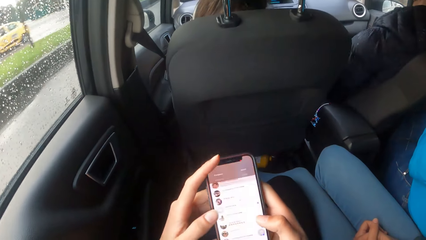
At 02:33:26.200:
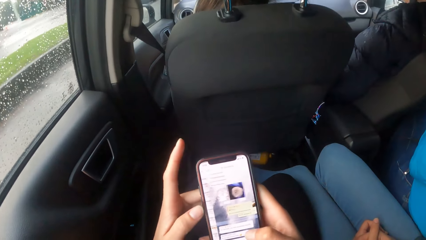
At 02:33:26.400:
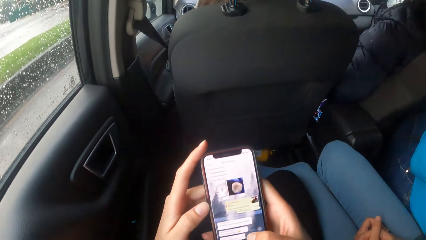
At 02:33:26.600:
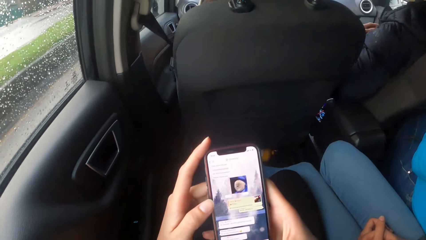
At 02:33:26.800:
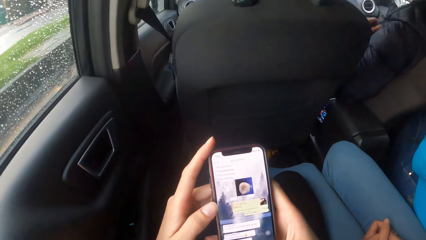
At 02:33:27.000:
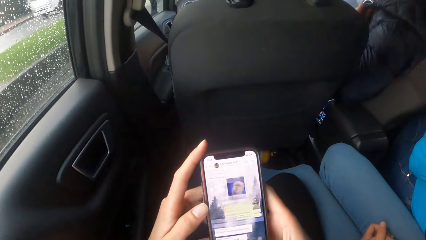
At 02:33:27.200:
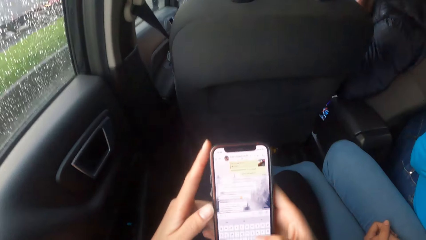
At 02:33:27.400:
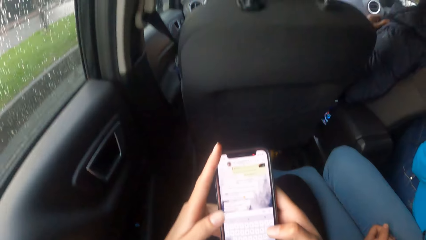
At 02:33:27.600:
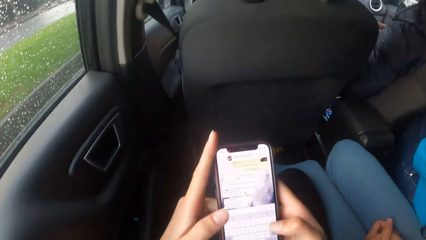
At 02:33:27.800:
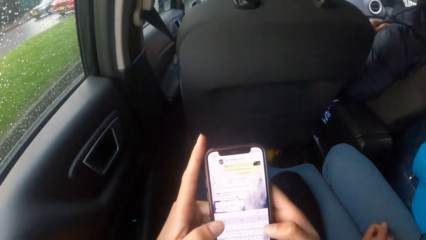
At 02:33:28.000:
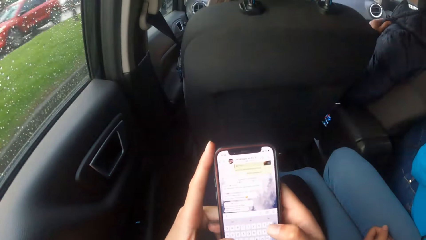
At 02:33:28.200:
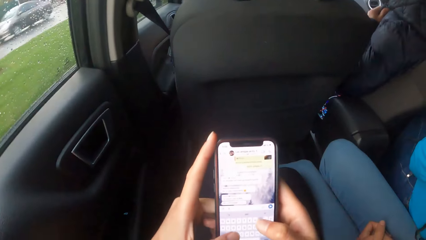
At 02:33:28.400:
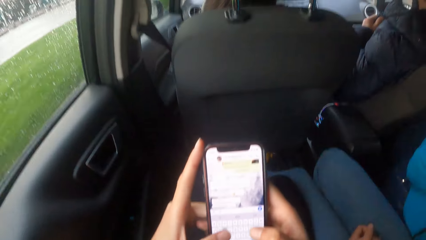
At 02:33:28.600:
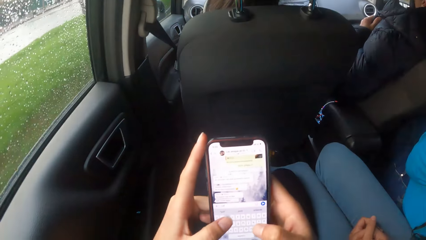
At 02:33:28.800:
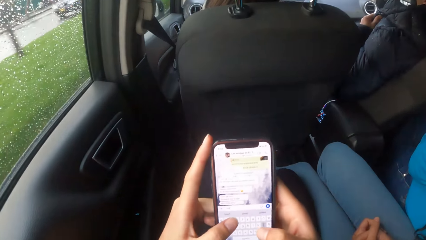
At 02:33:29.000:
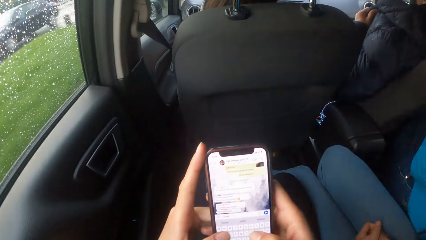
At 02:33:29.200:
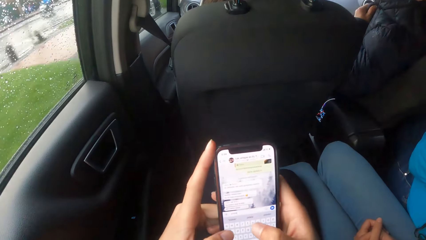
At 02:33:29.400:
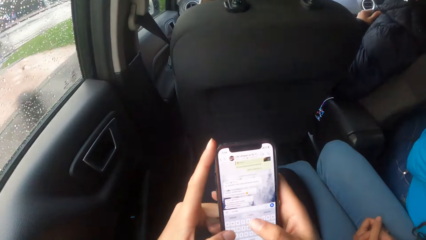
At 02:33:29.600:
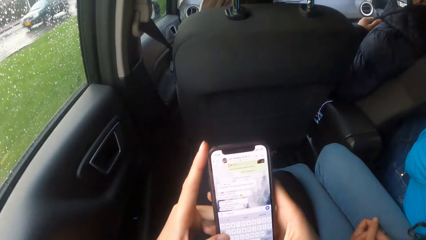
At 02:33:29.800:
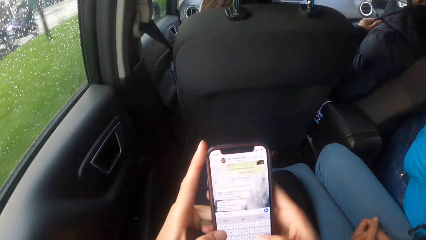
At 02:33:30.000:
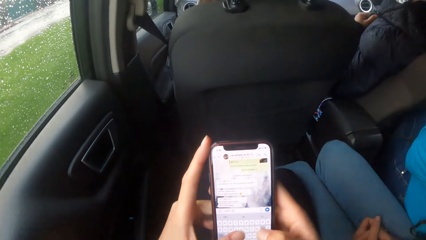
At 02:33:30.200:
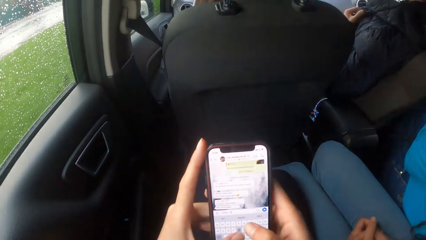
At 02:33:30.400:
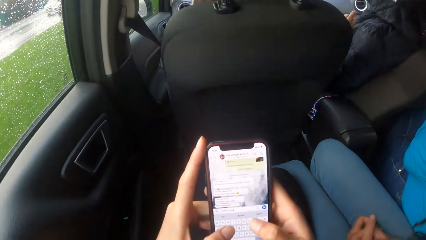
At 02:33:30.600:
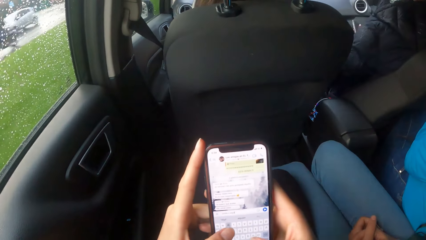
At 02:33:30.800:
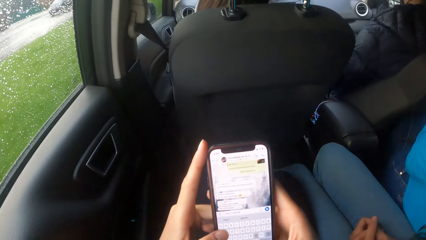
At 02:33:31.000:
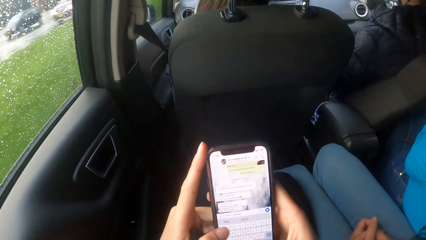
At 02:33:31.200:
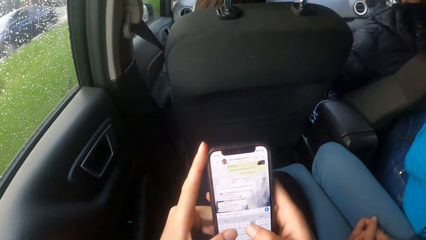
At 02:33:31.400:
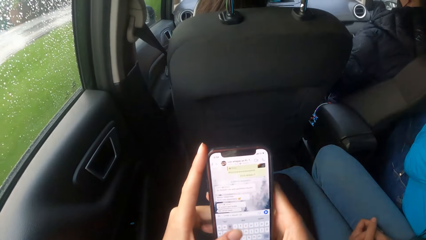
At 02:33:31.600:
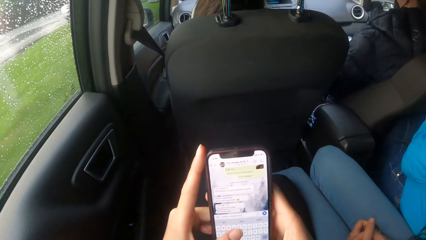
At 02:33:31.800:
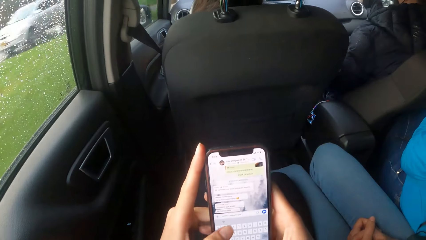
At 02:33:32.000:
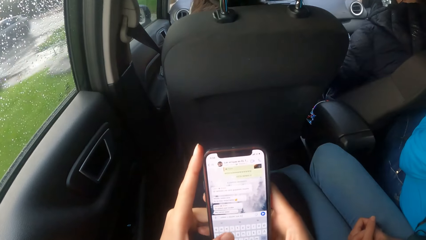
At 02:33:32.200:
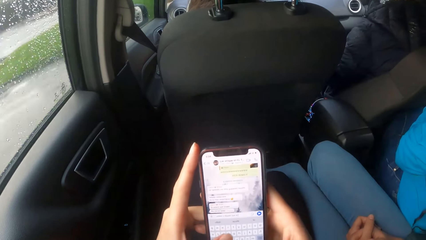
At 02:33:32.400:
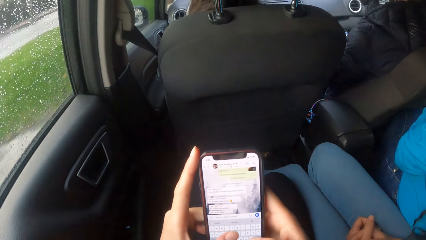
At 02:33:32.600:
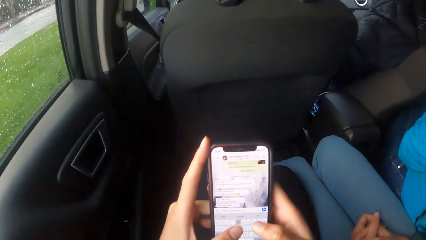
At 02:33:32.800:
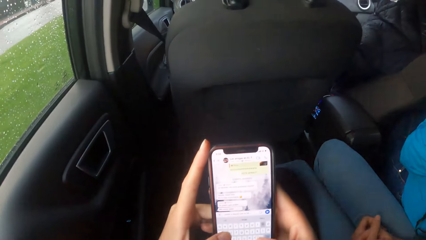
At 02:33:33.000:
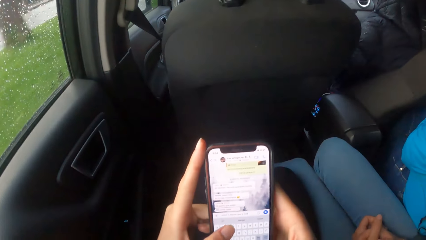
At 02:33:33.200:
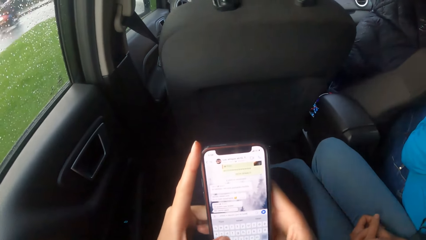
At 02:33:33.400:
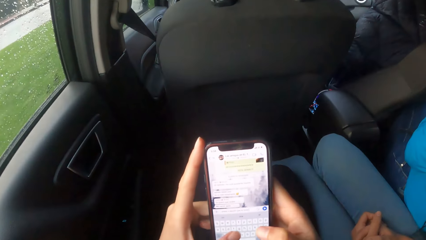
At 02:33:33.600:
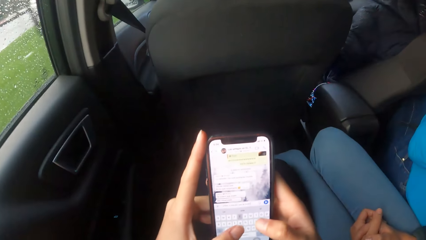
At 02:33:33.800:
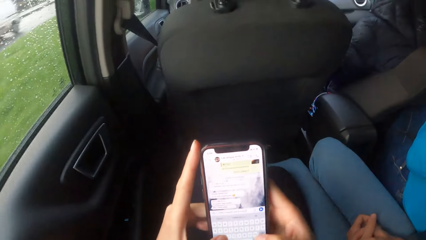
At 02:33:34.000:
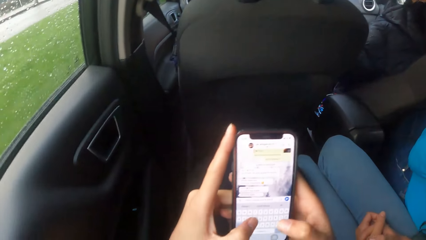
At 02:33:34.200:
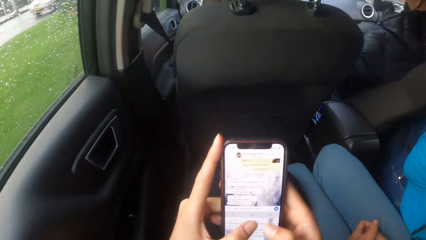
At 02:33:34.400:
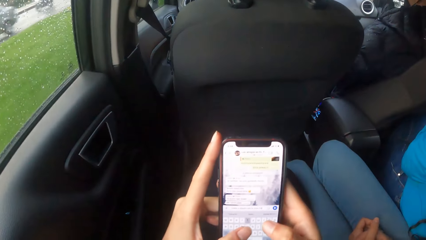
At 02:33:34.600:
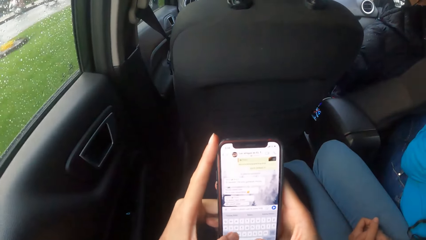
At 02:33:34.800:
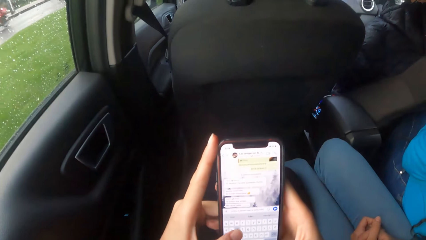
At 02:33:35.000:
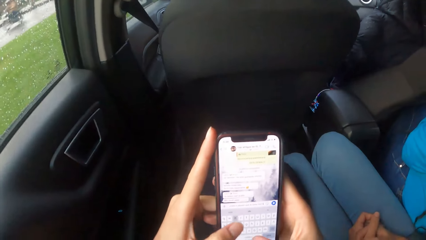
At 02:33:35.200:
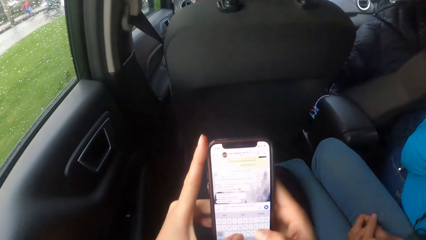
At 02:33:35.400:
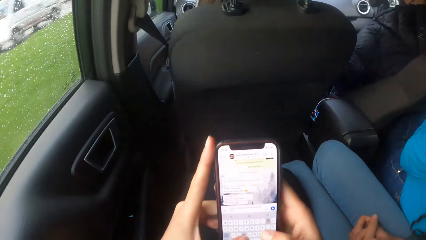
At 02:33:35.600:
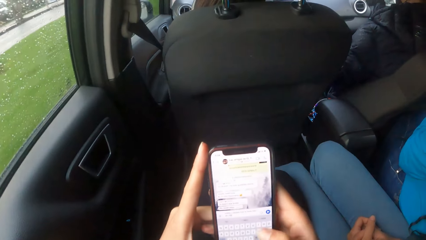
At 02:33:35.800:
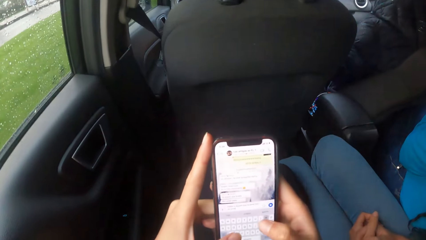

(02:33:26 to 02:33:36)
The man touches his jacket with his left hand. The man brings out a phone from the jacket with his right hand.

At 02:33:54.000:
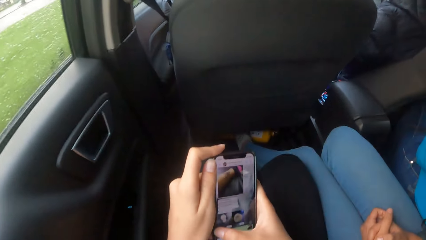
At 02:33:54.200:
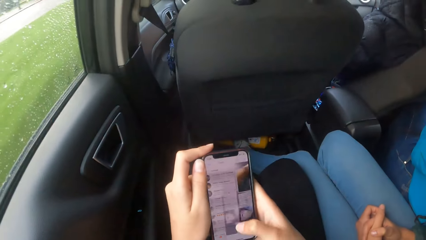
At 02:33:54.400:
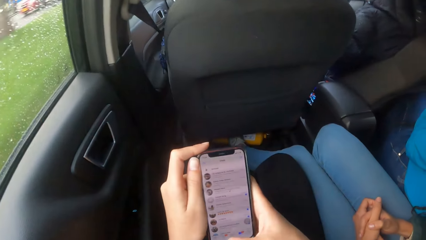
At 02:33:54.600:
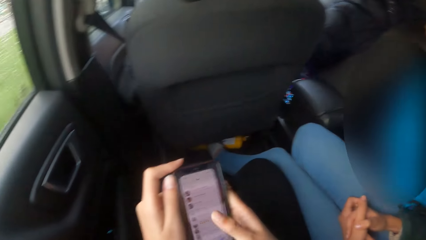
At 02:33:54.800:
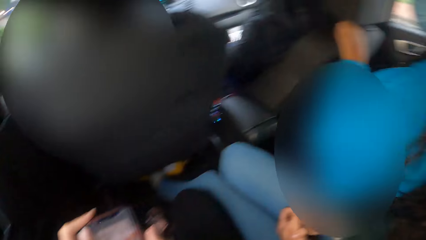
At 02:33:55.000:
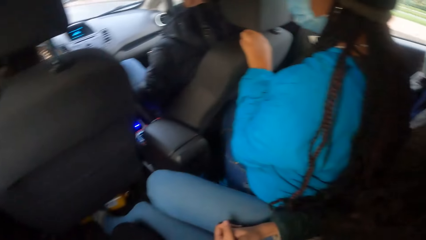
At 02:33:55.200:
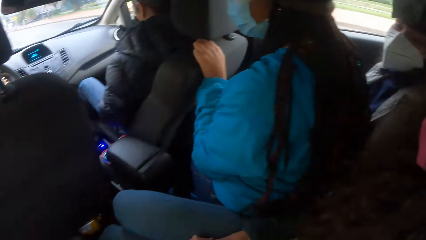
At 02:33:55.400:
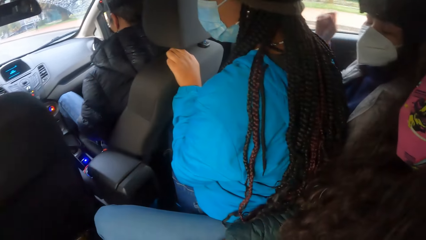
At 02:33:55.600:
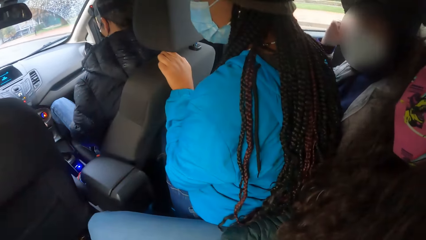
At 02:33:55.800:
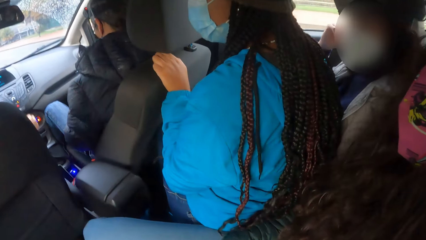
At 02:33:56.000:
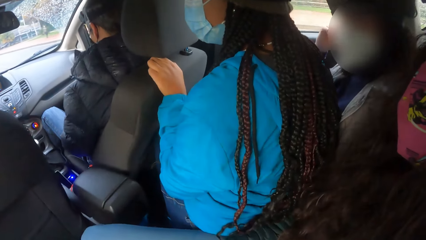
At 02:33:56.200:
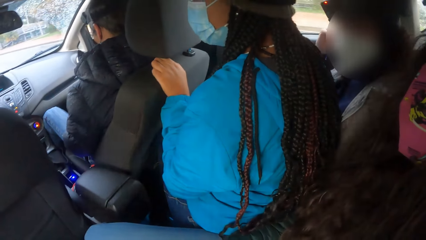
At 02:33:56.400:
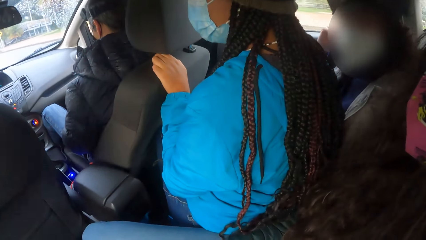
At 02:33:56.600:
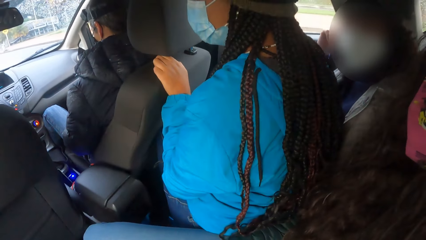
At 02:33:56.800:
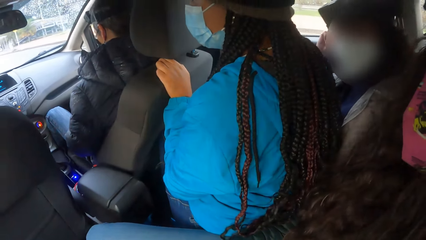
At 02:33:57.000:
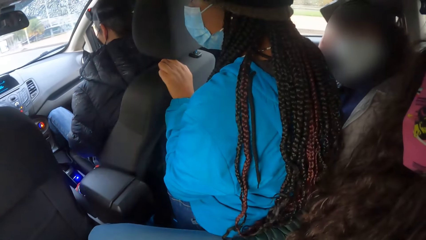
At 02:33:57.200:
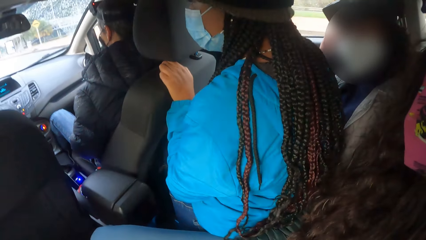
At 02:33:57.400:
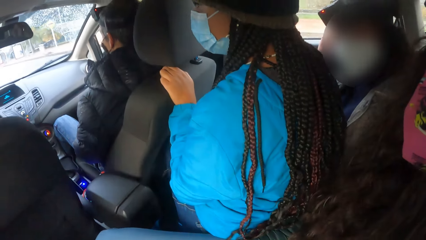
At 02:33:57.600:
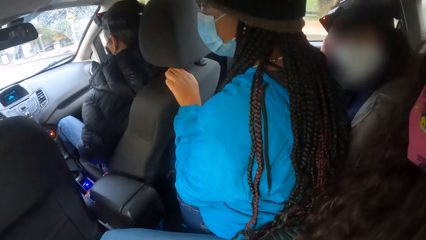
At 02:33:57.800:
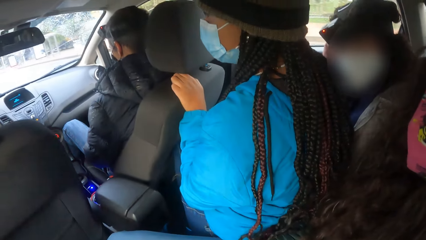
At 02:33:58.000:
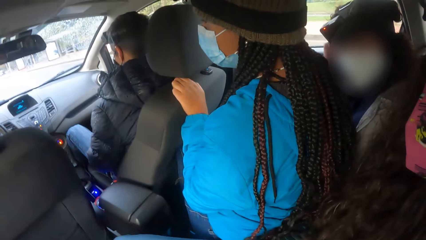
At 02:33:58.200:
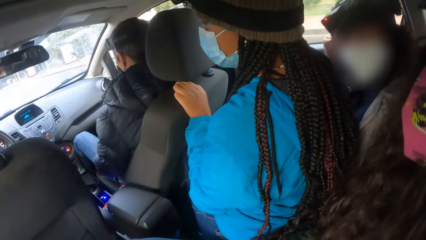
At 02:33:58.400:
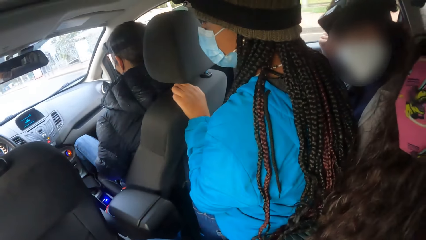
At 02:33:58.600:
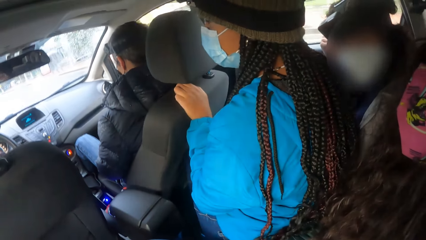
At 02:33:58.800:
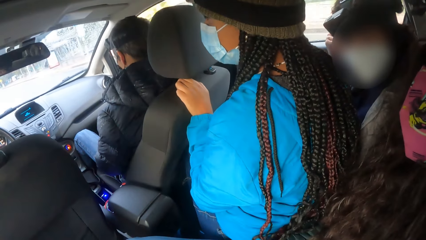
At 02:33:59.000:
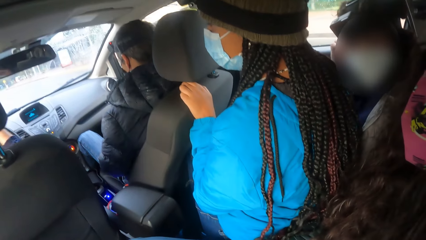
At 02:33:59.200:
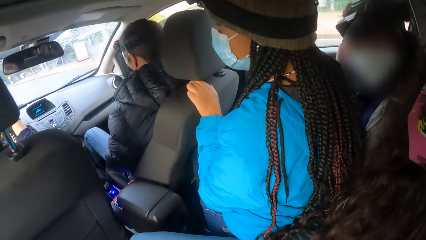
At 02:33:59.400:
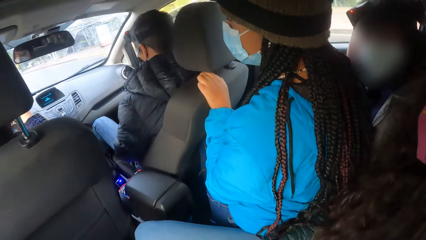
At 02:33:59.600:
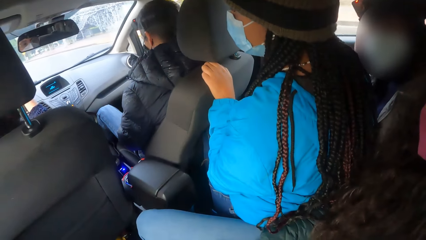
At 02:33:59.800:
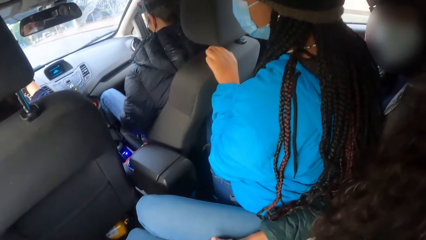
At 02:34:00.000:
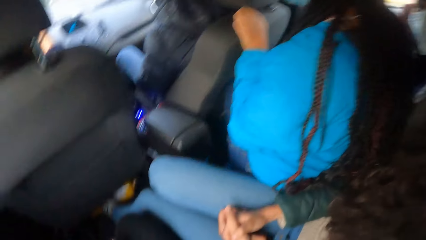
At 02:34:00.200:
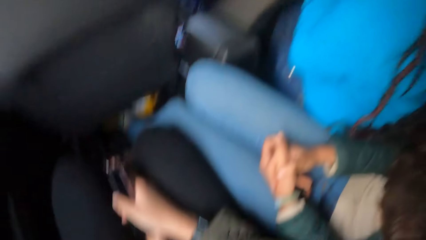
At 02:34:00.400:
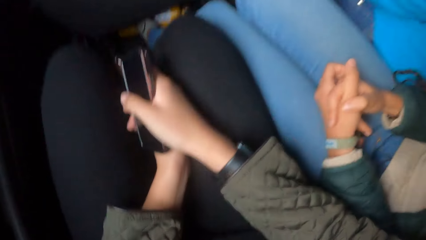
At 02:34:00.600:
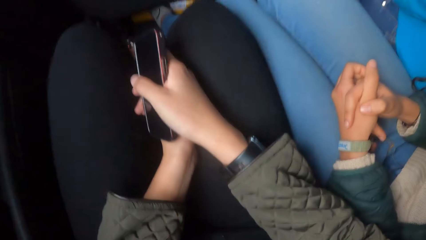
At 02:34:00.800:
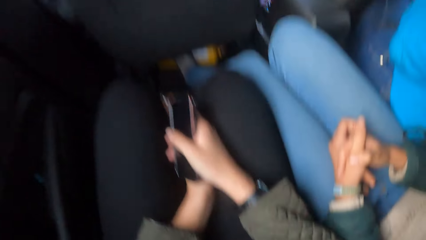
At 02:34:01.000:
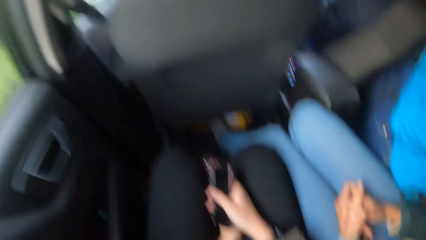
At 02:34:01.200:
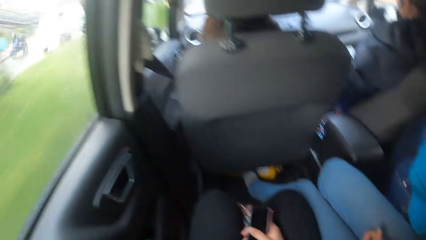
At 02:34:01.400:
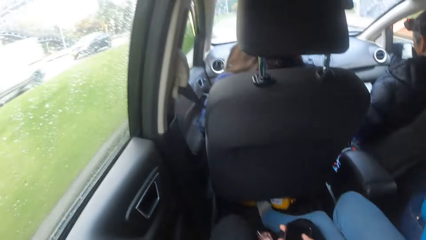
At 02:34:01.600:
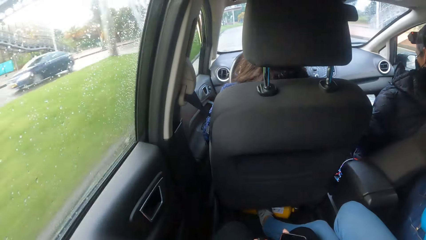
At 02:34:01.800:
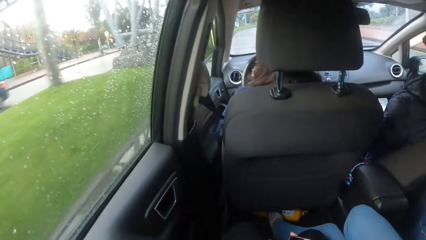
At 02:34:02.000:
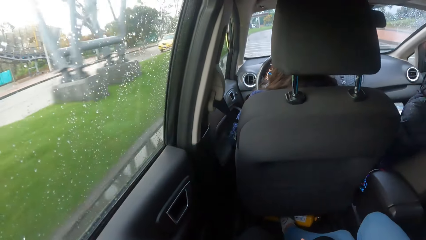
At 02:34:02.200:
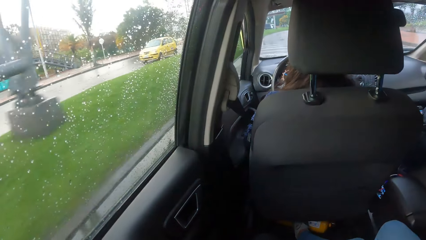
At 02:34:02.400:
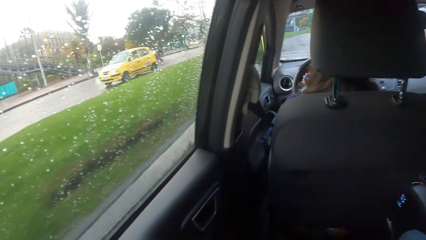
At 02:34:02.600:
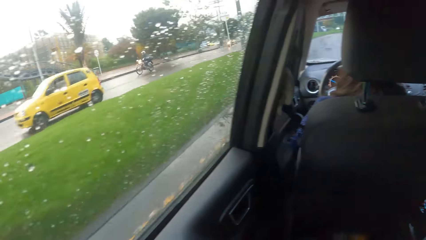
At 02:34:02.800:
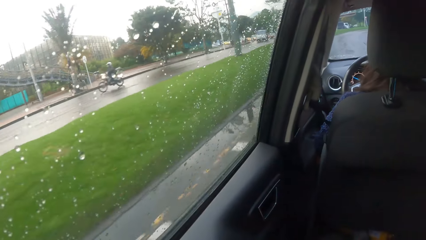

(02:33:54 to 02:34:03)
A girl interacts with the camera wearer. They look around. A black car drives past the car the camera wearer is in.
